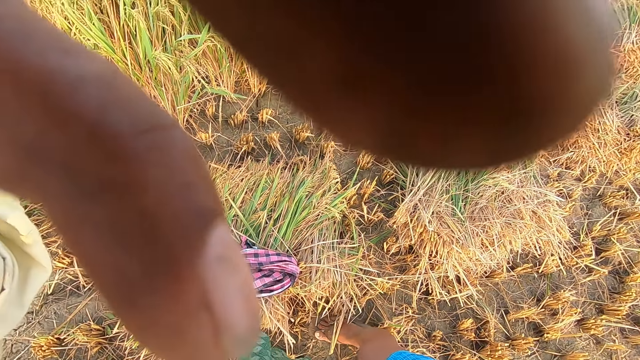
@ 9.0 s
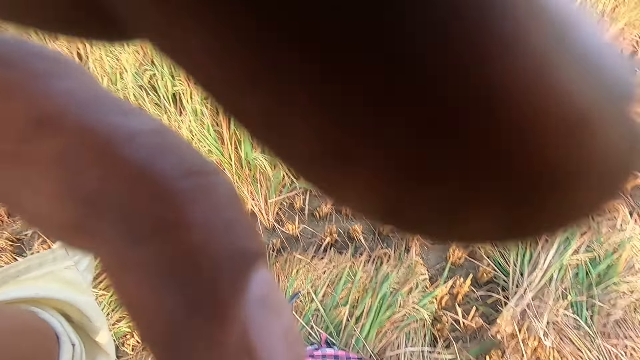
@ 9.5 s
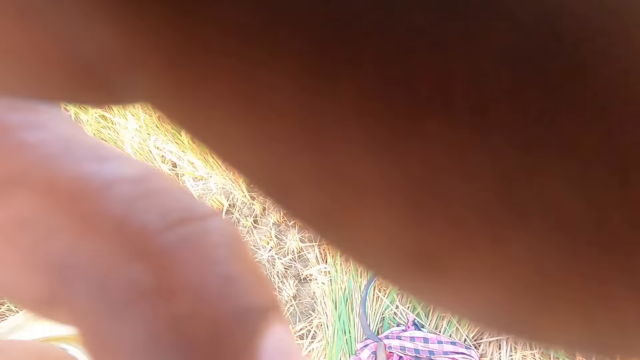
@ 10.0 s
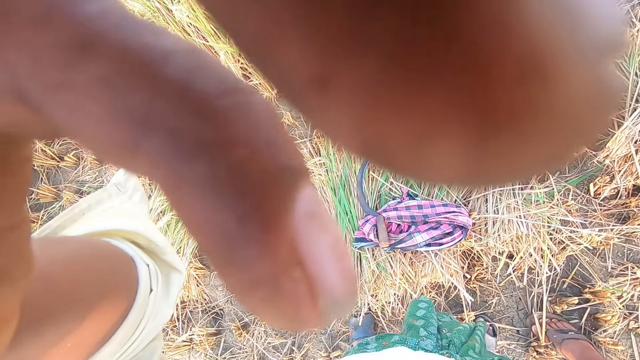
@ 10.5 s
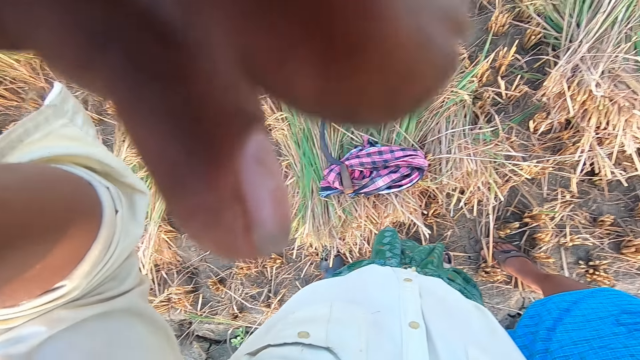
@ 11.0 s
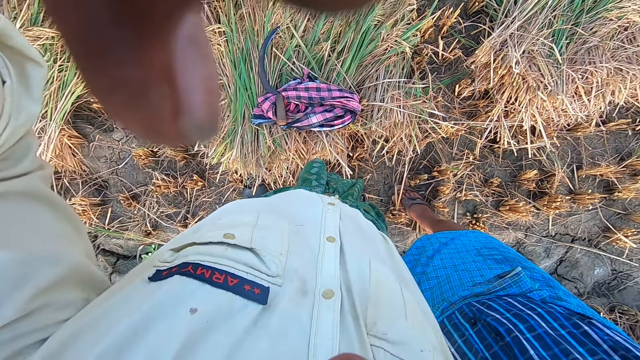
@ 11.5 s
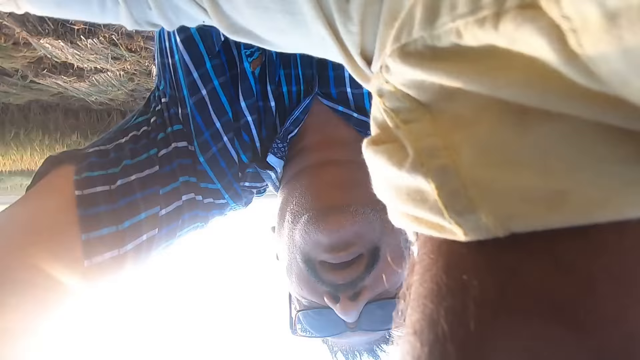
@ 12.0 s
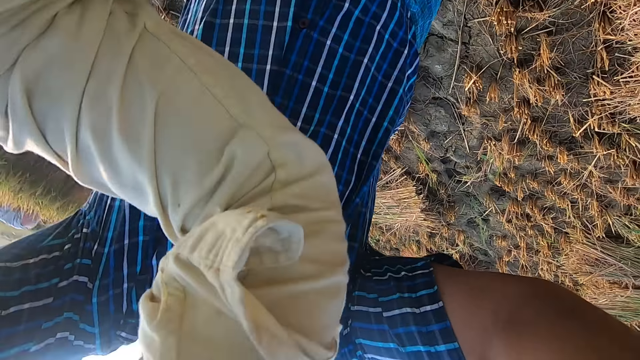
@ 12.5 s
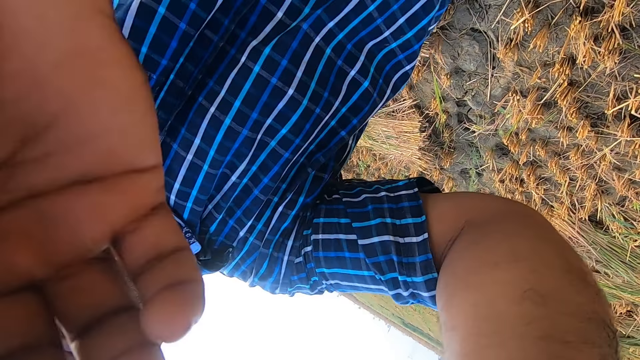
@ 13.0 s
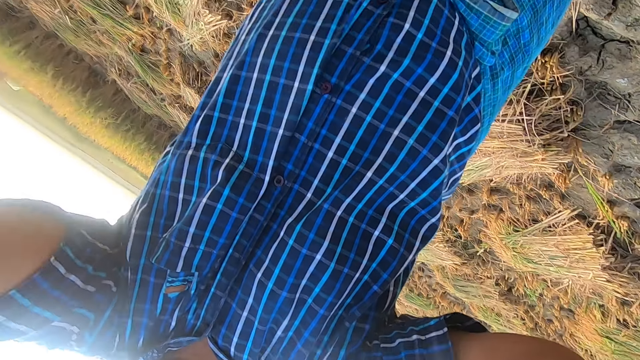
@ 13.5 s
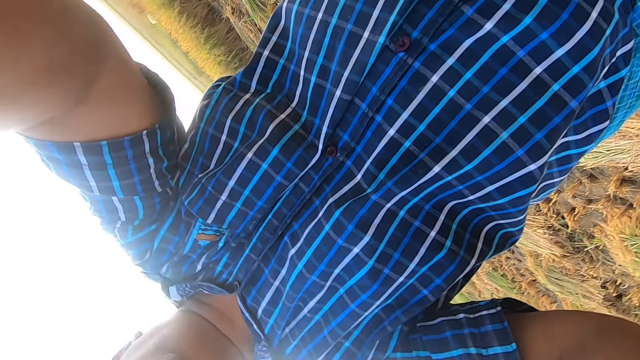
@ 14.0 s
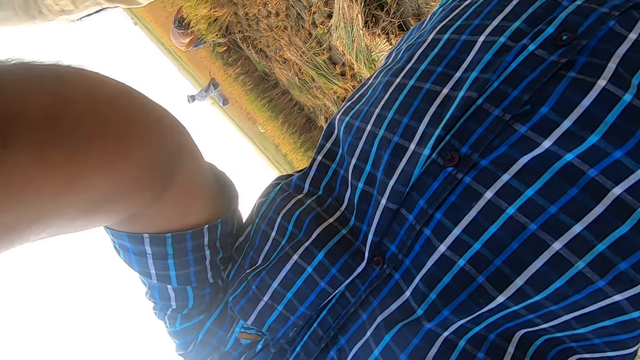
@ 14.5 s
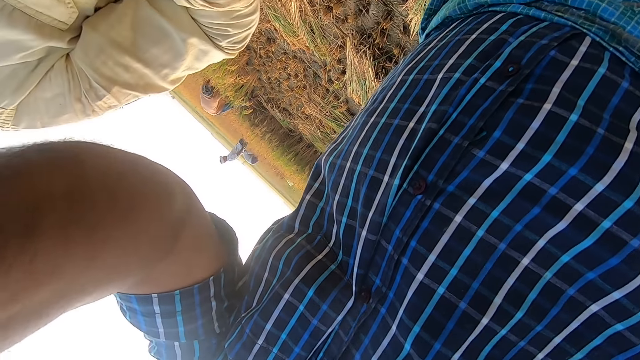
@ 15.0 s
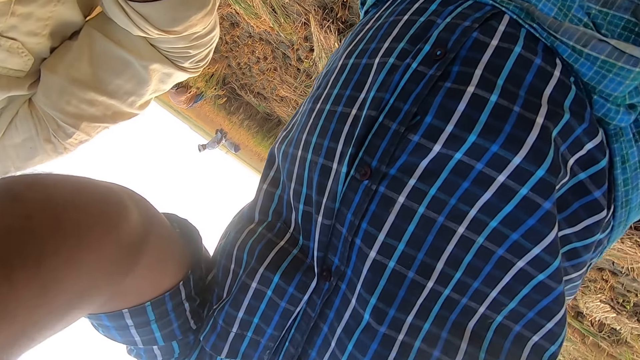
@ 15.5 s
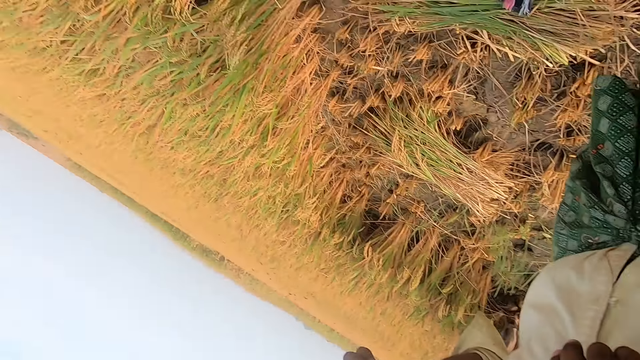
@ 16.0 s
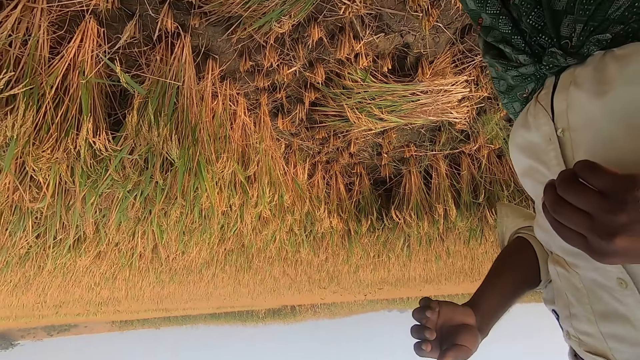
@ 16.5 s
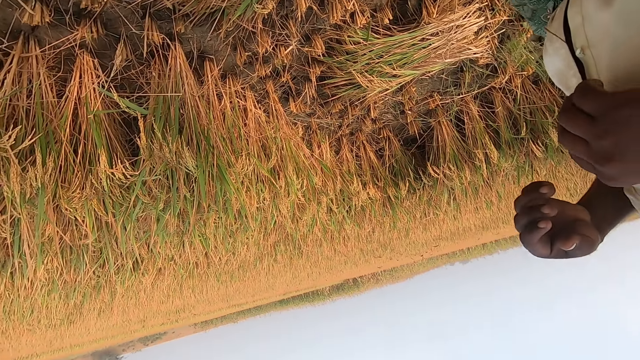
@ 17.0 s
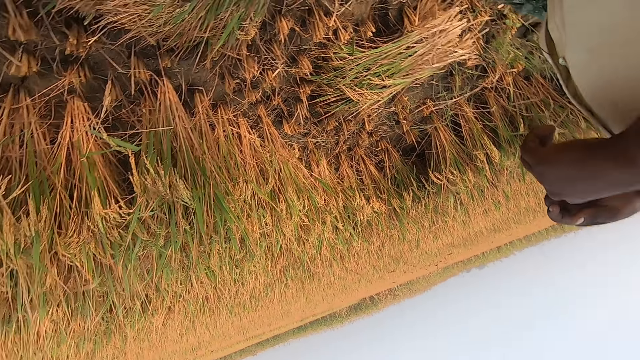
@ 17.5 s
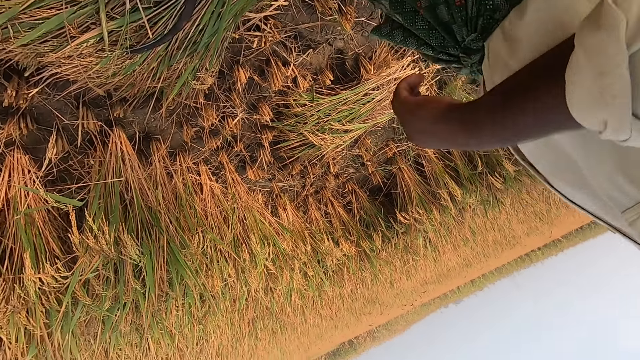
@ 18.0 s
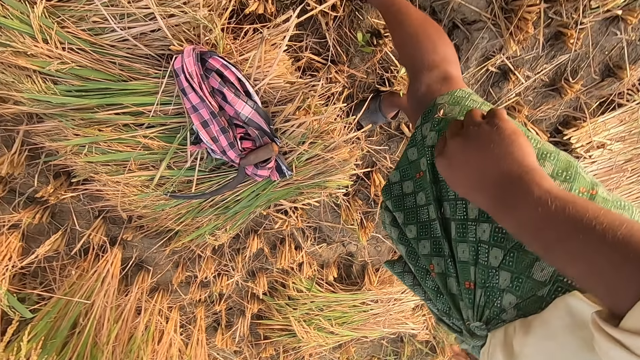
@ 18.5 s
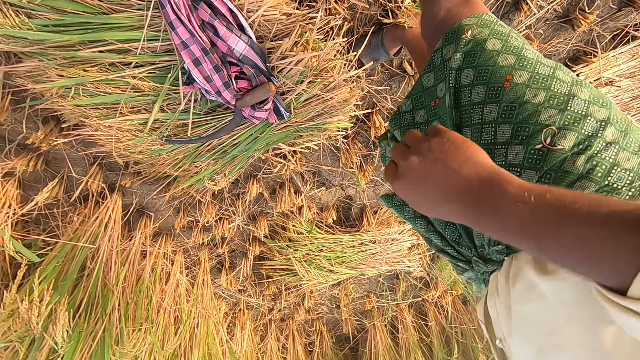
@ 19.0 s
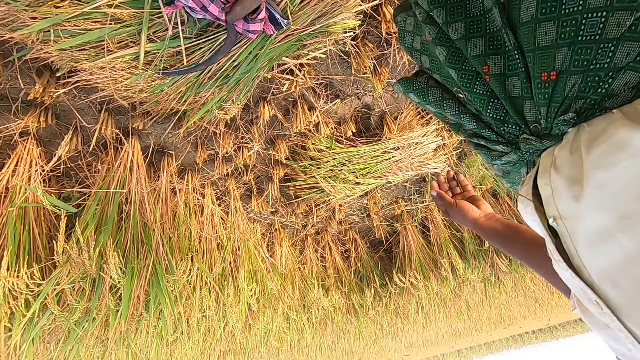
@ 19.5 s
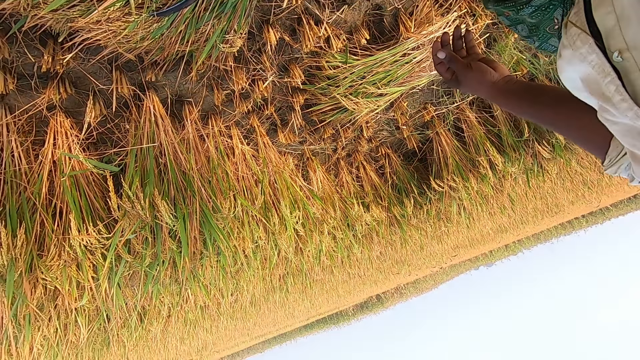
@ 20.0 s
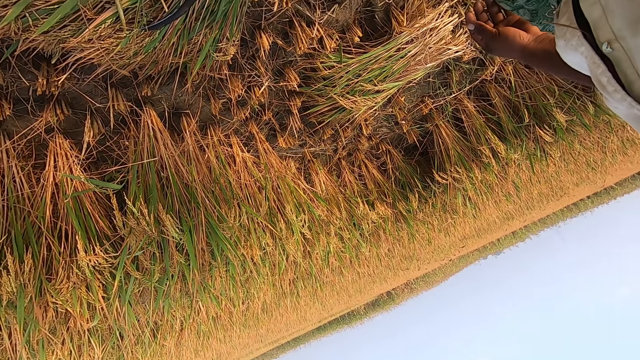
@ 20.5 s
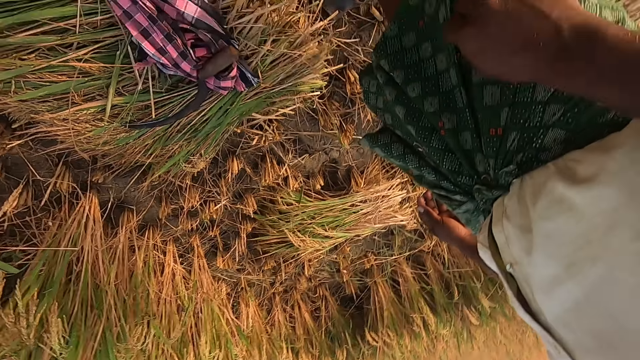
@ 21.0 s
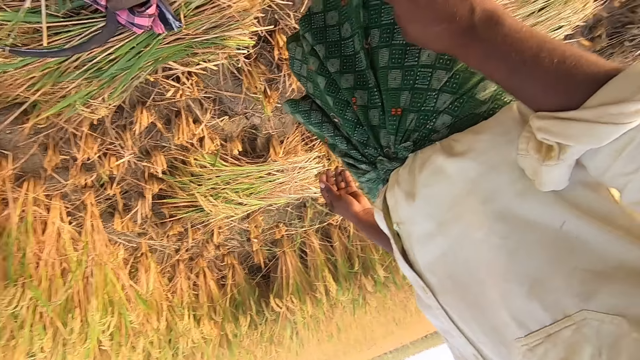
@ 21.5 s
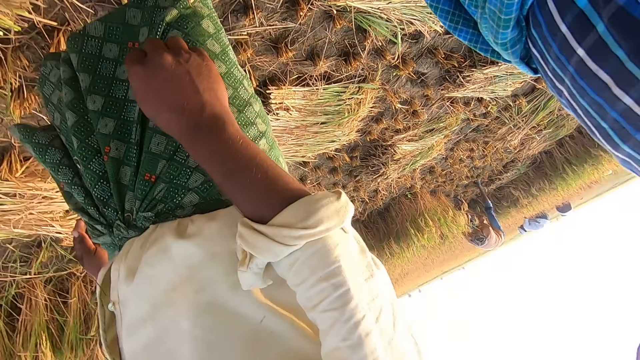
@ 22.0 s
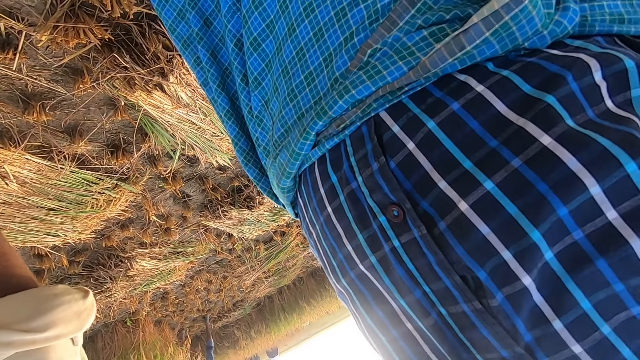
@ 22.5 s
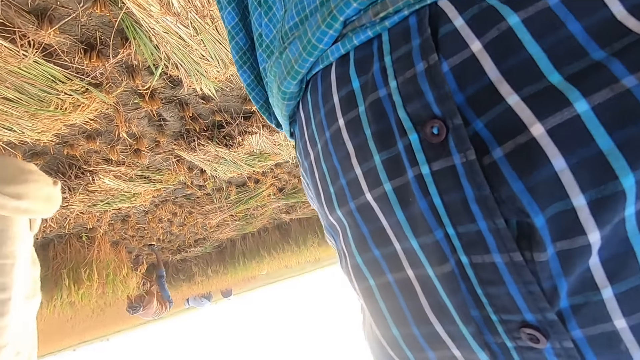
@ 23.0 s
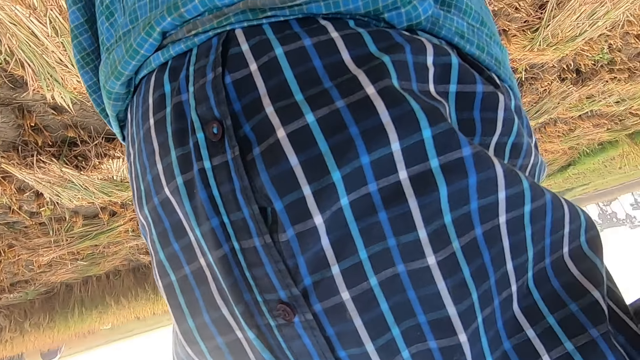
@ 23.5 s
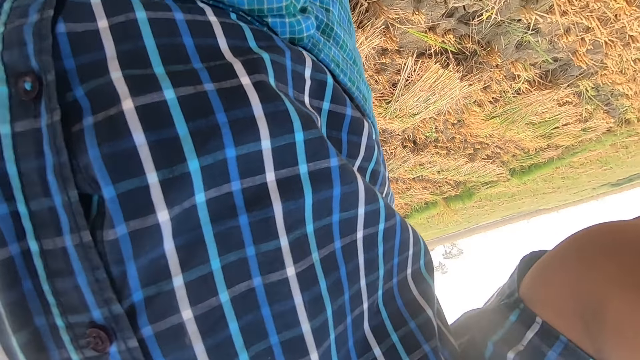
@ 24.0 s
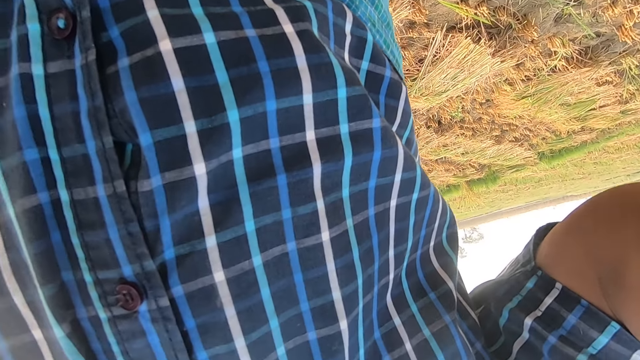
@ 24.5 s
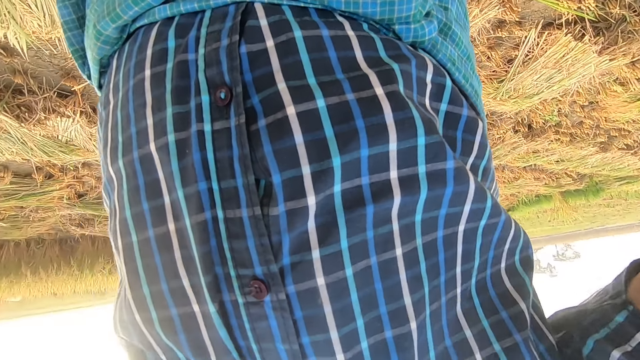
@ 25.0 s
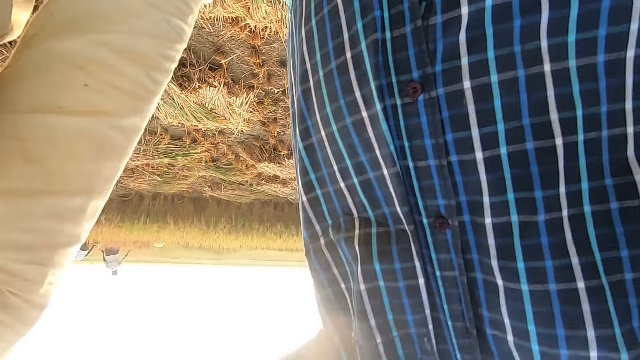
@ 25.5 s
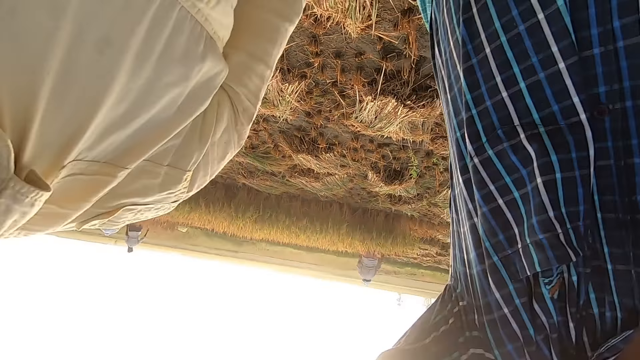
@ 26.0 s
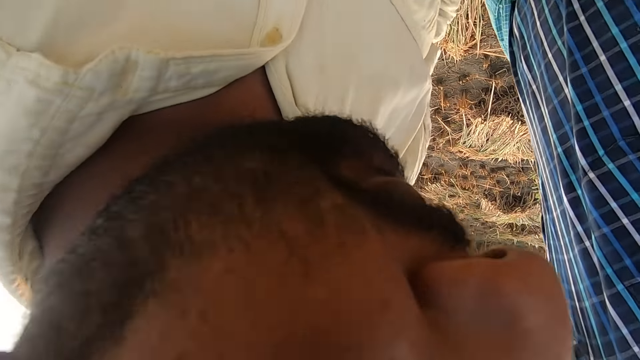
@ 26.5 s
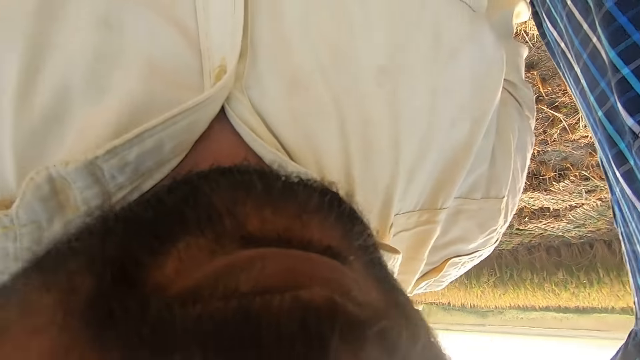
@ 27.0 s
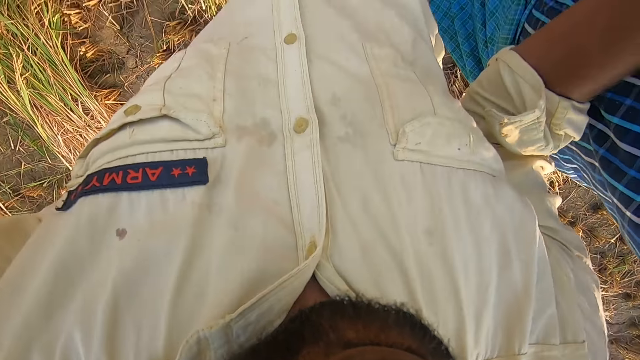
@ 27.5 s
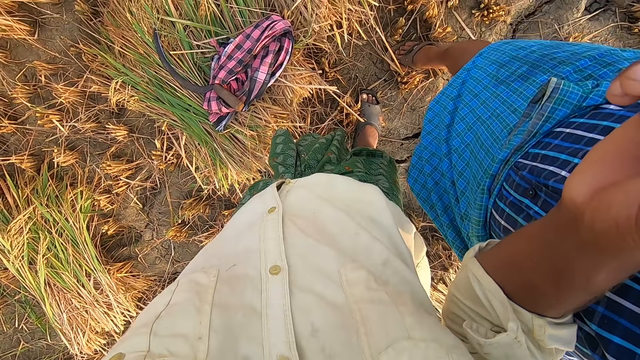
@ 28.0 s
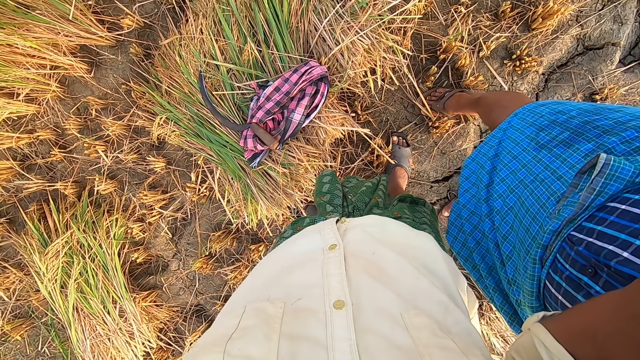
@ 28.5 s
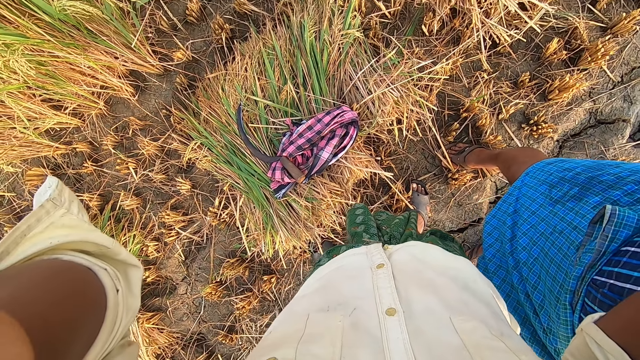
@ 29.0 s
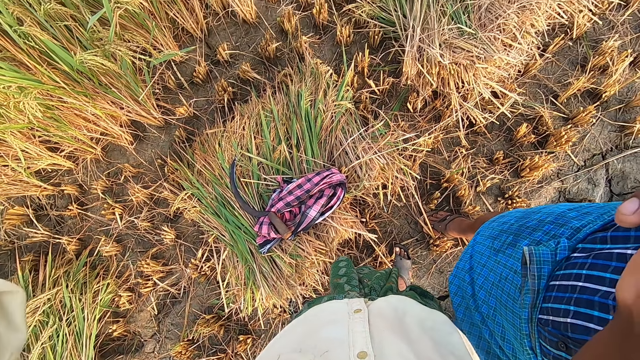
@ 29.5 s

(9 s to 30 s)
The camera wearer converses with a man. The man adjusts the camera on the camera wearer's head with both hands. The man fixes the camera. The camera wearer holds the camera.
